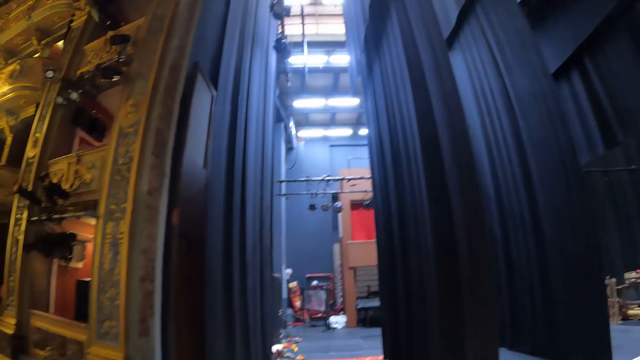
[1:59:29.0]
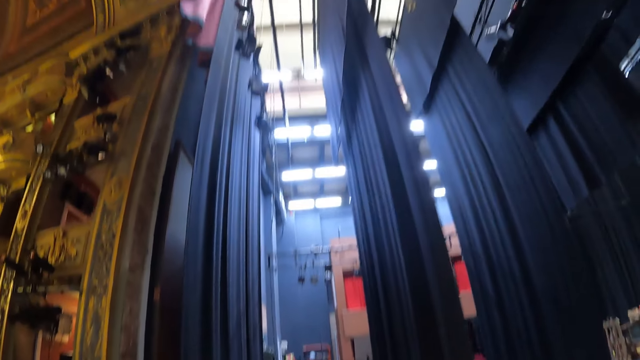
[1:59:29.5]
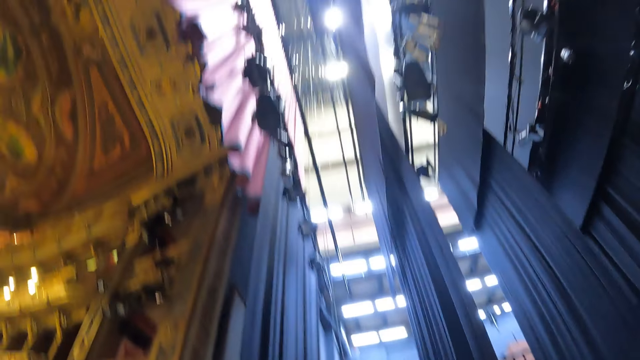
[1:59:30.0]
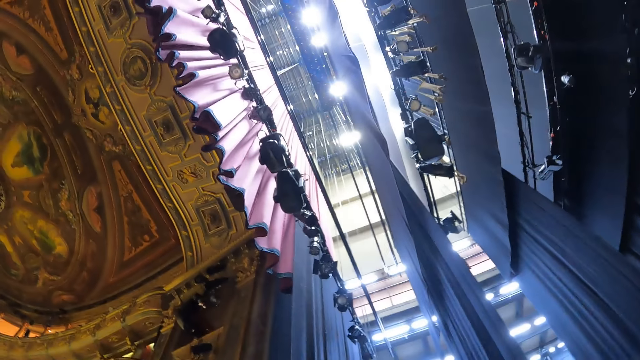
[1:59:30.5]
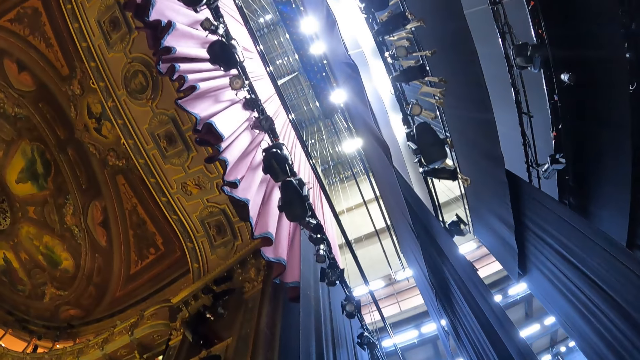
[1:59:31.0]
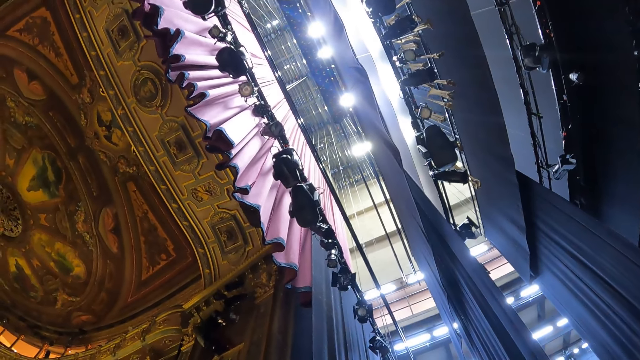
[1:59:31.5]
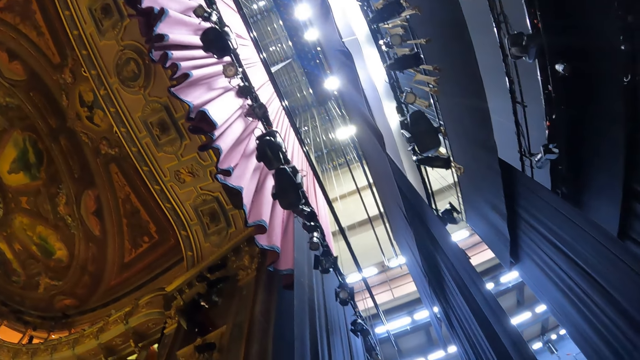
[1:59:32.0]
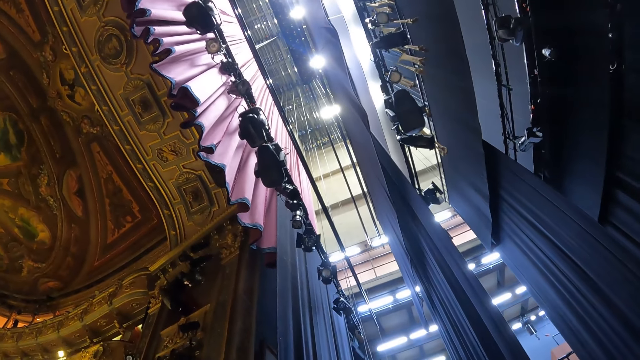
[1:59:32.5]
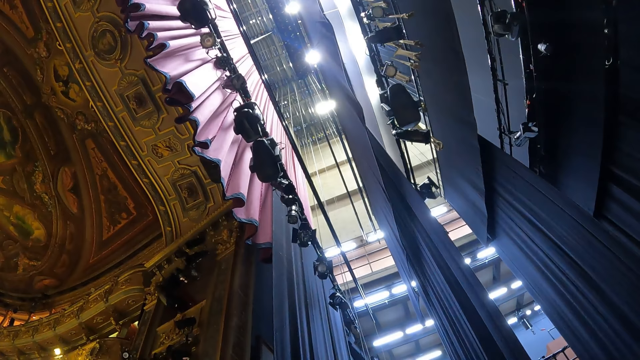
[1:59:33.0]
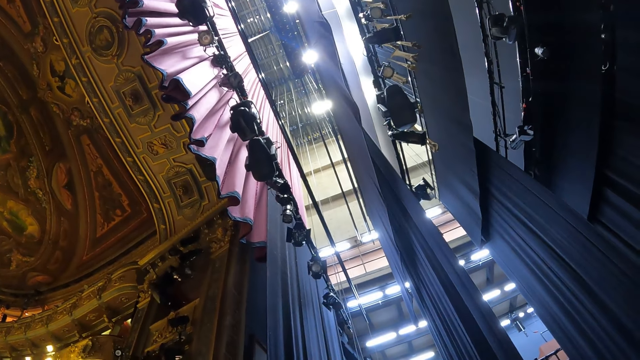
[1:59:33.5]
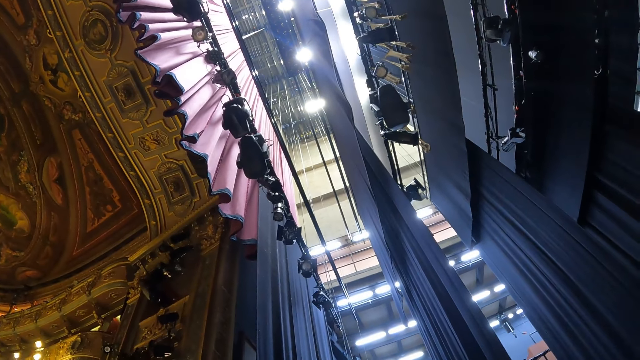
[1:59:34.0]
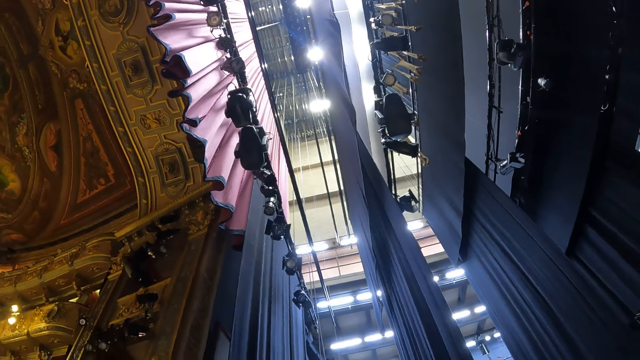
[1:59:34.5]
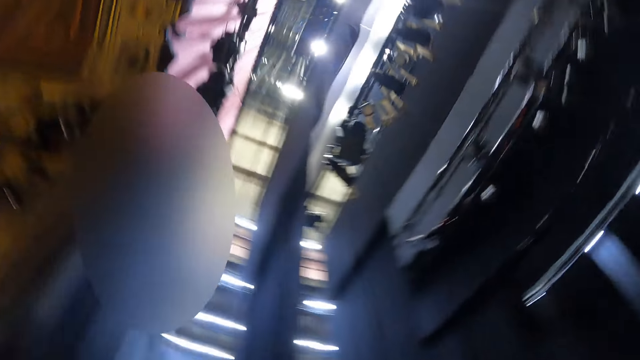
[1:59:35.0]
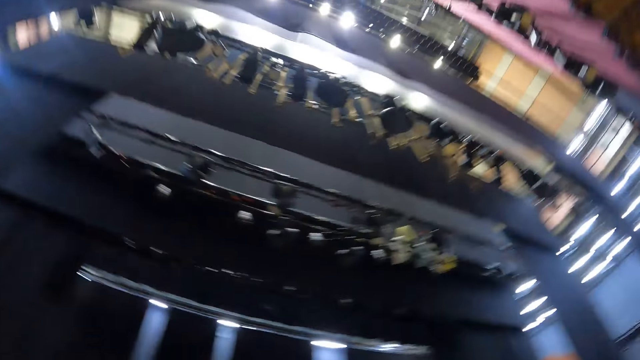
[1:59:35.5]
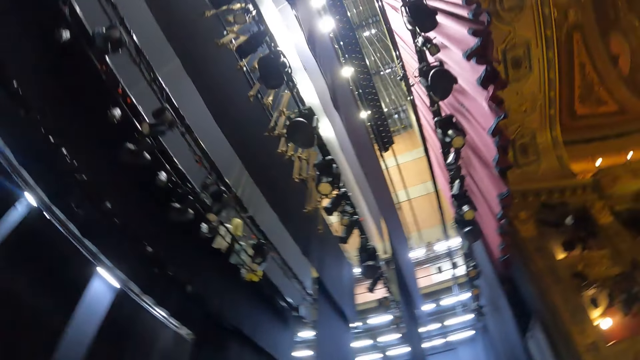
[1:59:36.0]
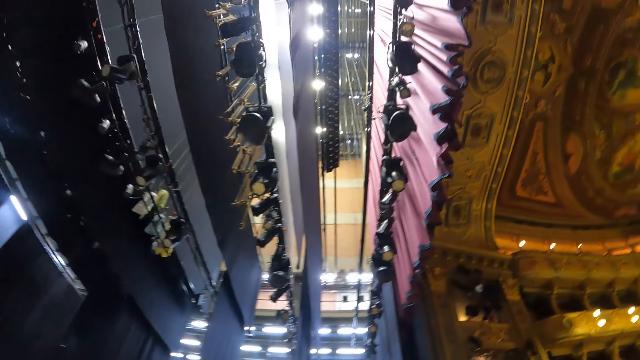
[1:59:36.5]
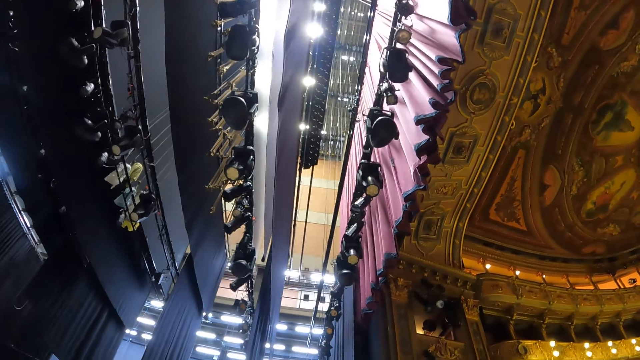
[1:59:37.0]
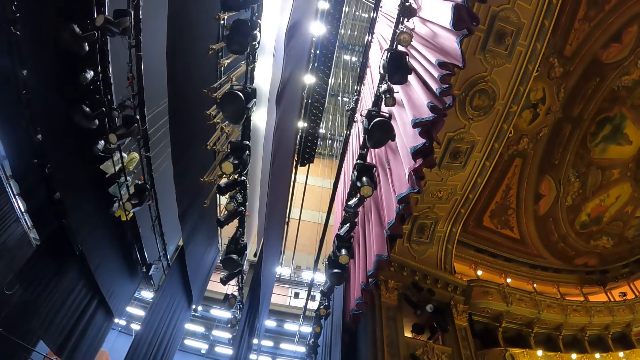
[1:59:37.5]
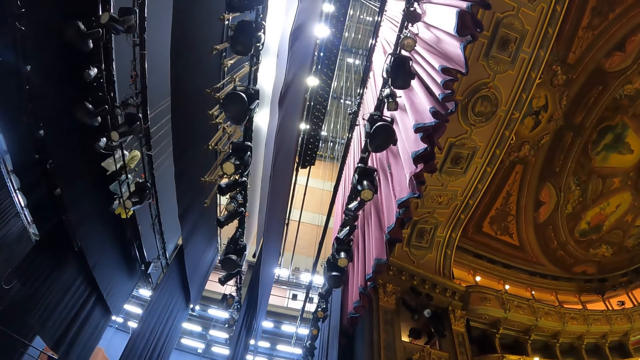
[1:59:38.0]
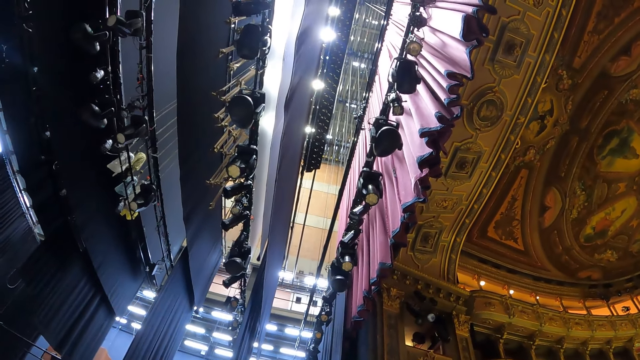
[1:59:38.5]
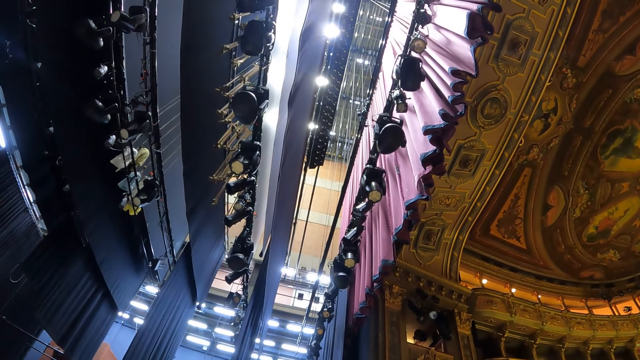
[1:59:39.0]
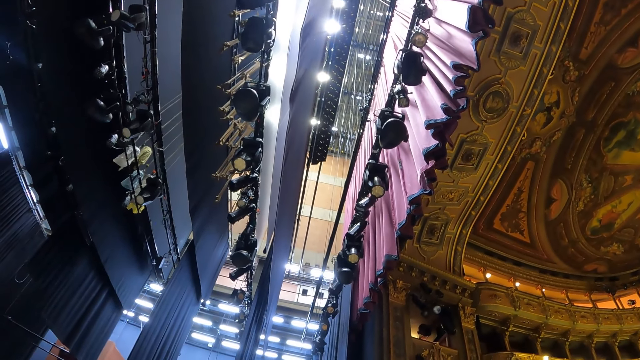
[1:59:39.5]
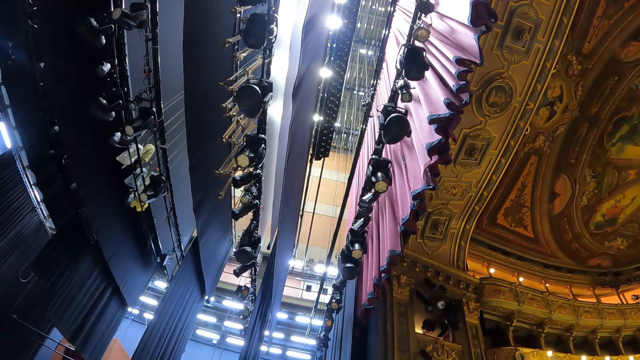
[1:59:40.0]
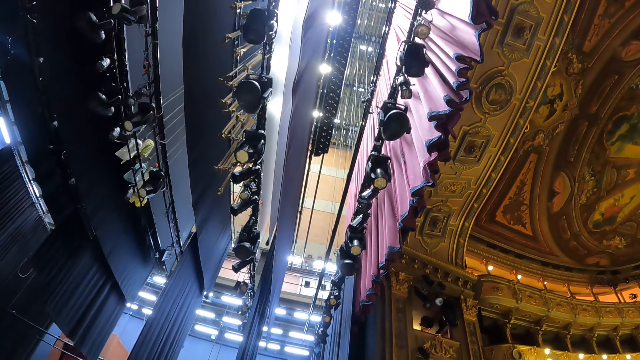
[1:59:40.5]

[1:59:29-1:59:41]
The camera wearer walks in a room. They look around. They turn around the room. They look at the chandelier.

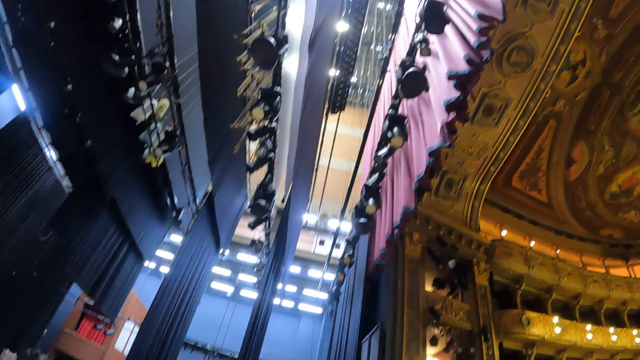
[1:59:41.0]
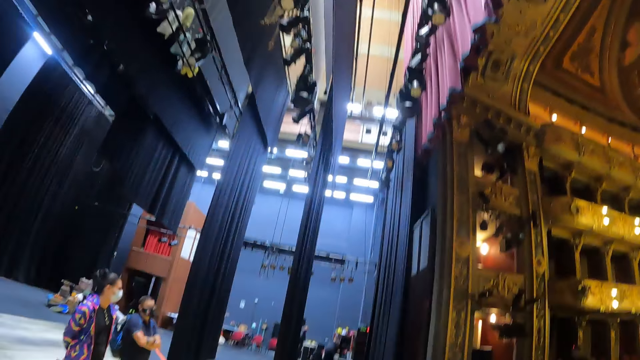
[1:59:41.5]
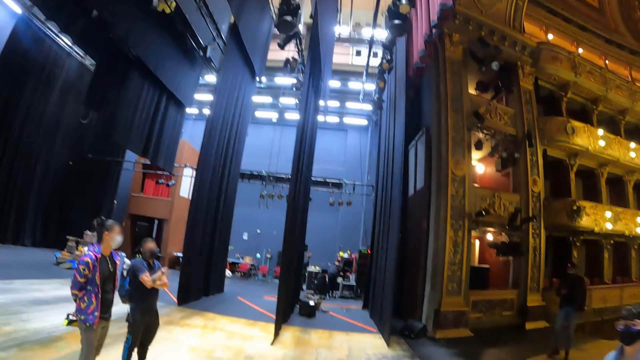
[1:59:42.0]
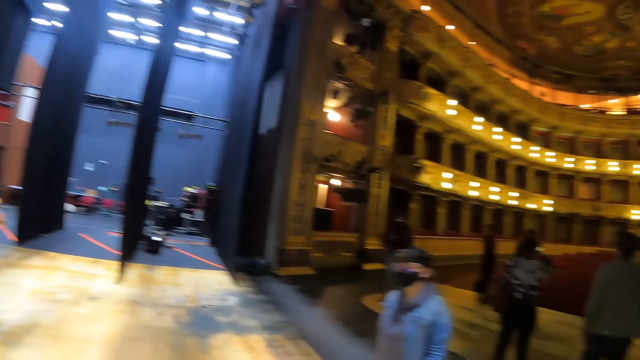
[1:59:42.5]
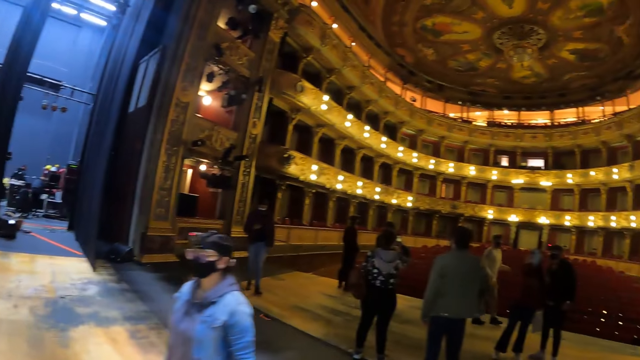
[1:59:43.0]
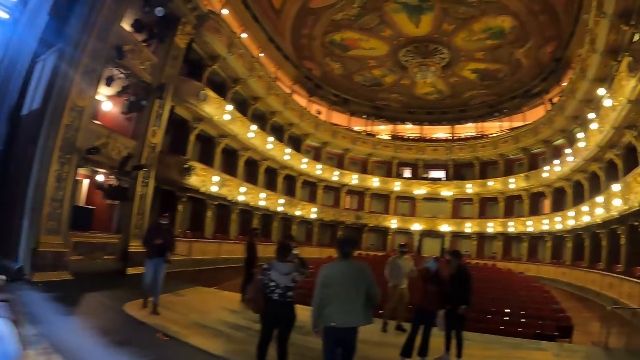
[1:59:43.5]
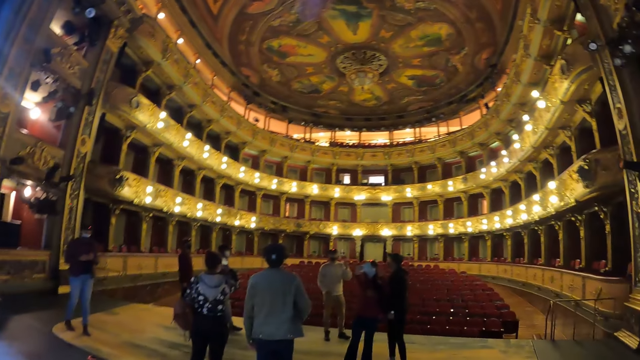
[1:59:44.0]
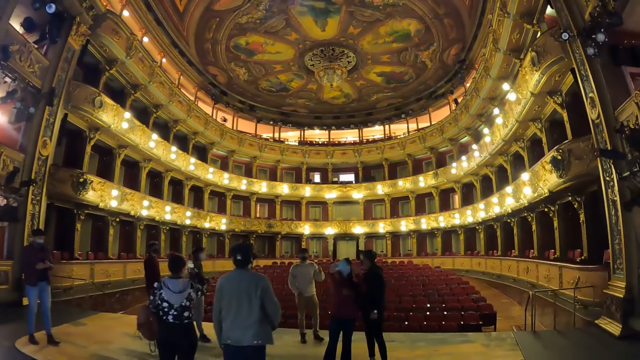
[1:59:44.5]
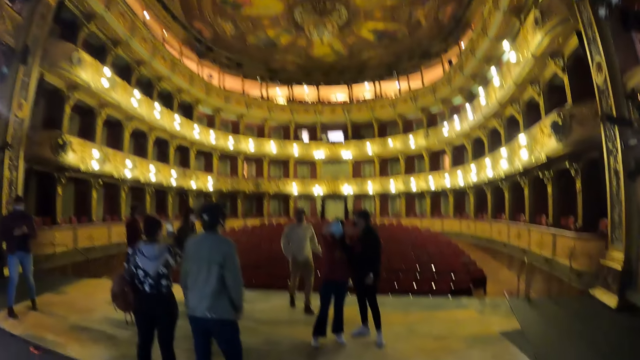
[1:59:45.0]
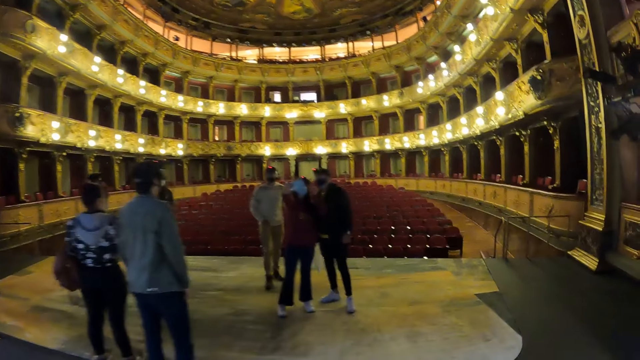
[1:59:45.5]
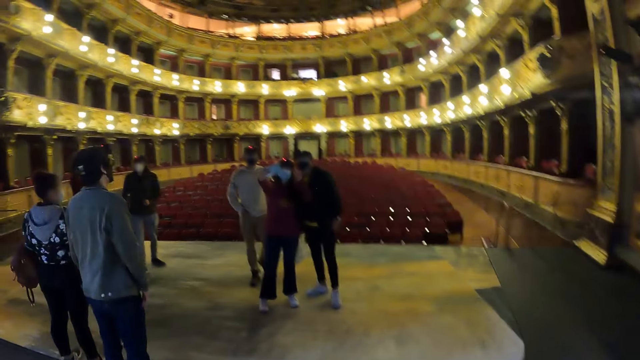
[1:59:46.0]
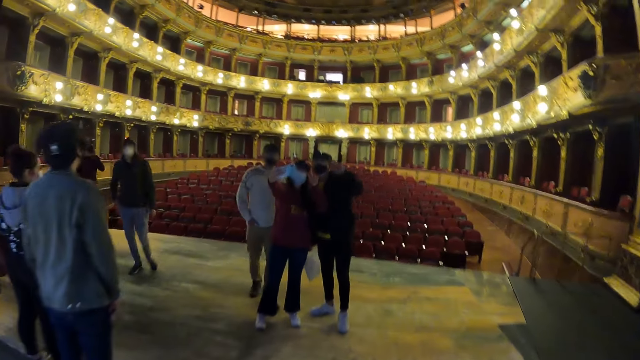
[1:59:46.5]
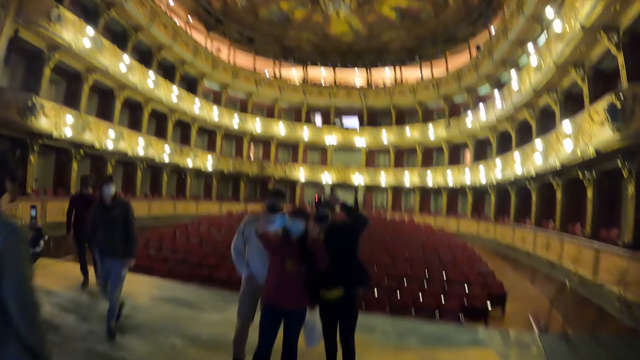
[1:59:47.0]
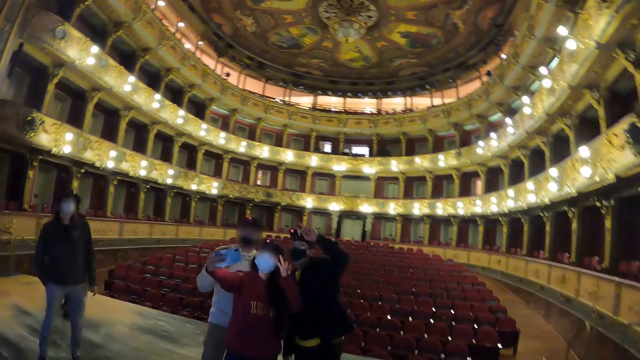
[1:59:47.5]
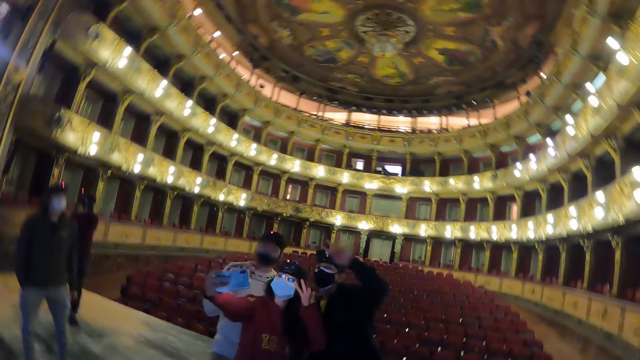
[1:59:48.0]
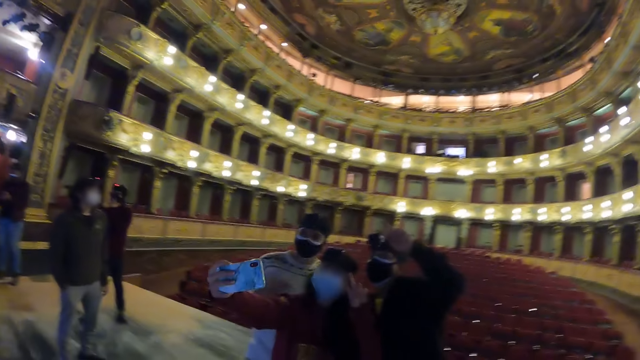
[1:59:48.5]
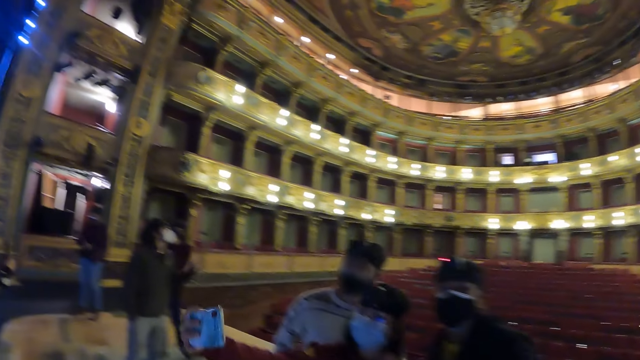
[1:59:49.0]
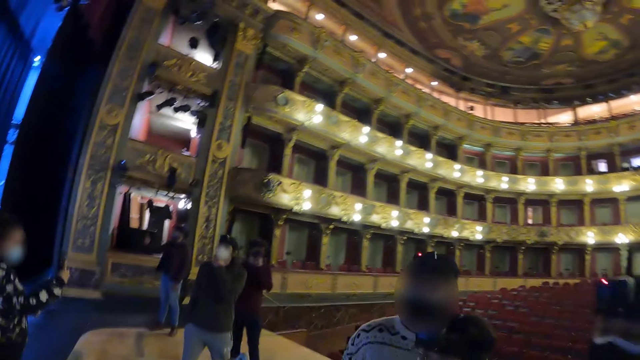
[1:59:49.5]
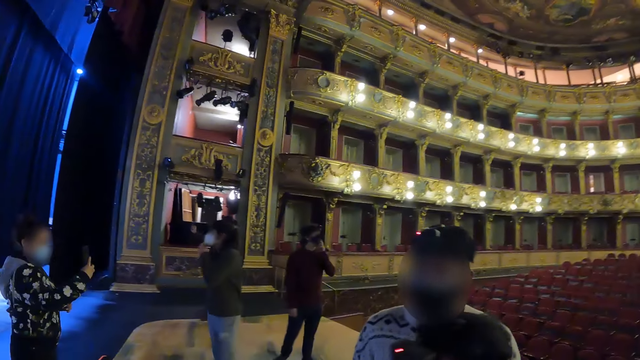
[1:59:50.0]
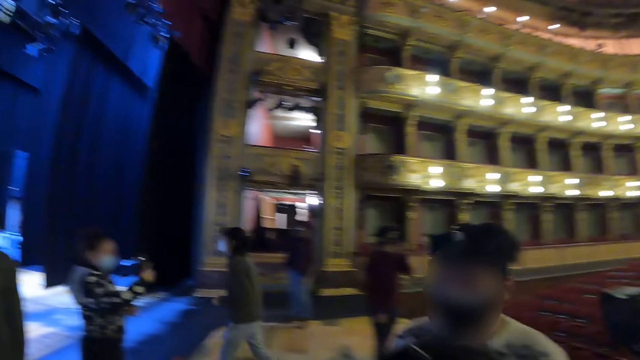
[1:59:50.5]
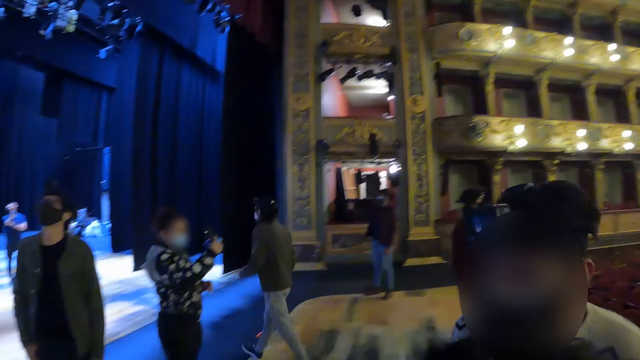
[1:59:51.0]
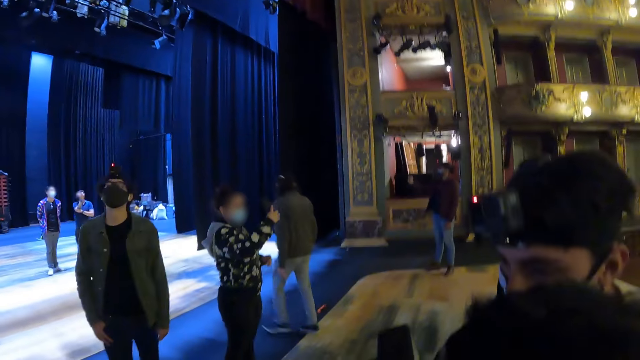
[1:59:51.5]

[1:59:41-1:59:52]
The camera wearer turns around a room. They walk inside the theatre. They look around.
